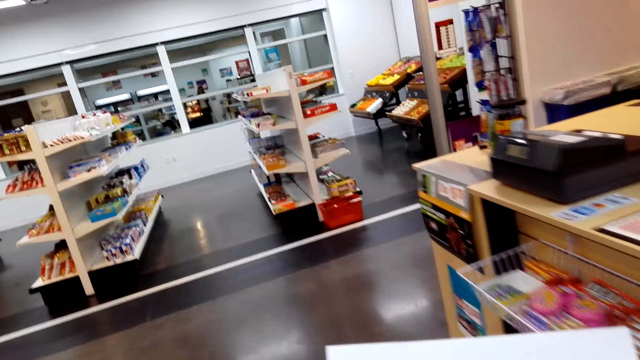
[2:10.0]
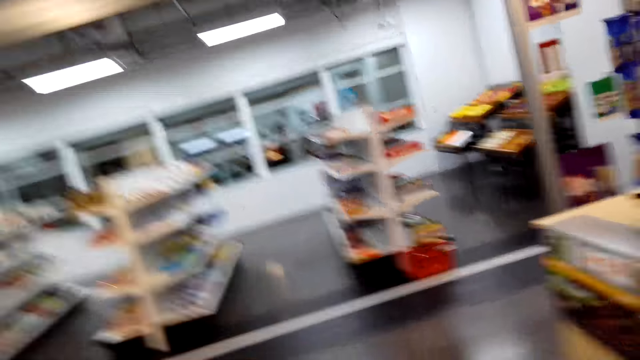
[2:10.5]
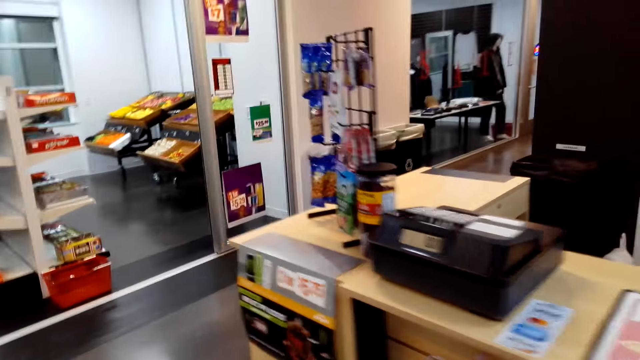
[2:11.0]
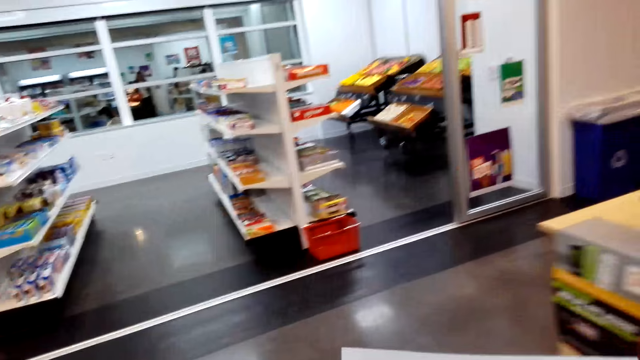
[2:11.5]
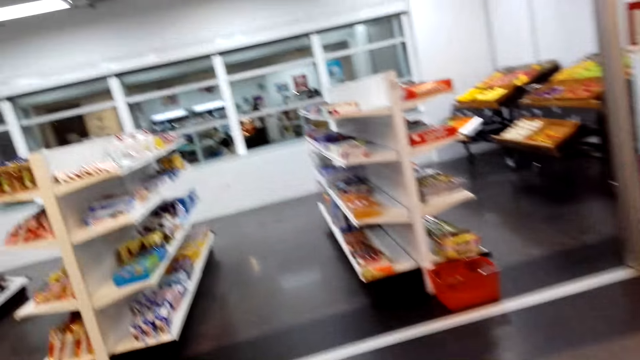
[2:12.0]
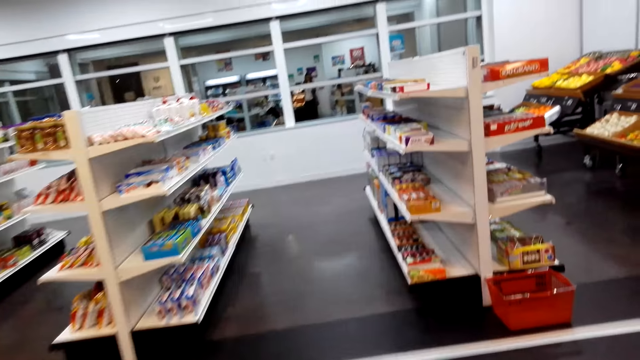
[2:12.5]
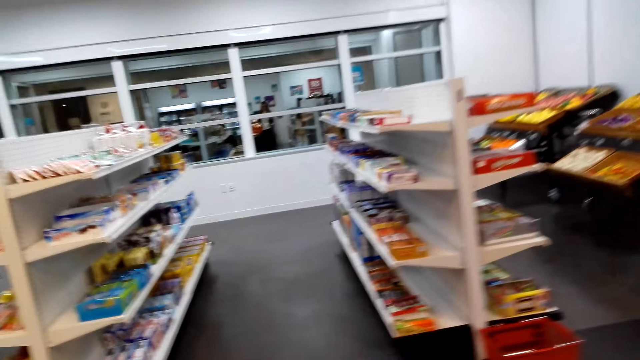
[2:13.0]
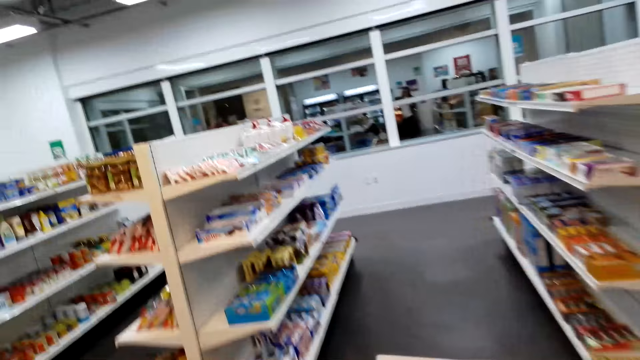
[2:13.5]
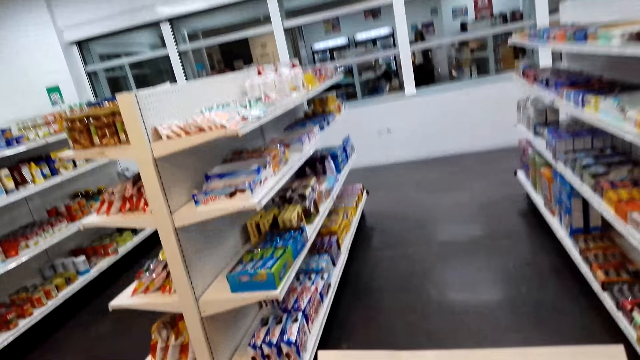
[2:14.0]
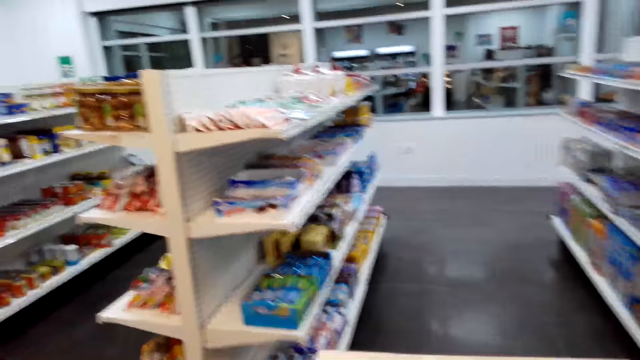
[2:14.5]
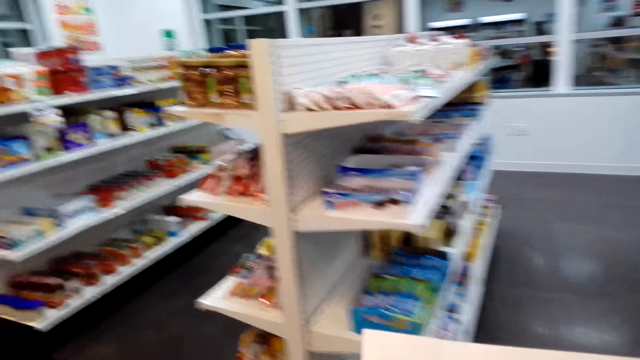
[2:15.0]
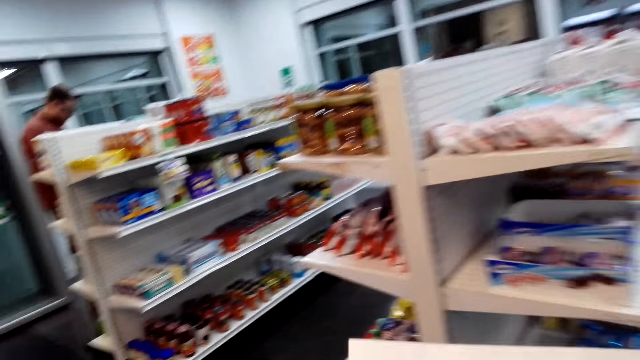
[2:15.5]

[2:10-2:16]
The camera wearer walks around.

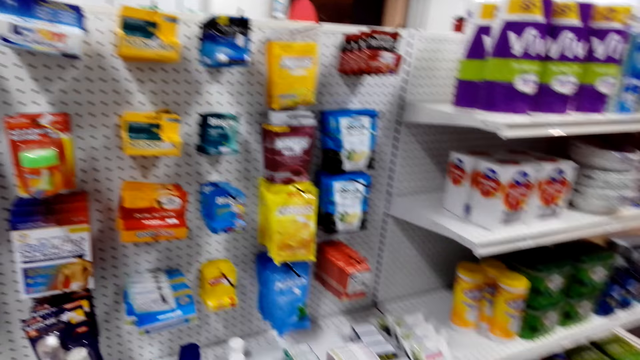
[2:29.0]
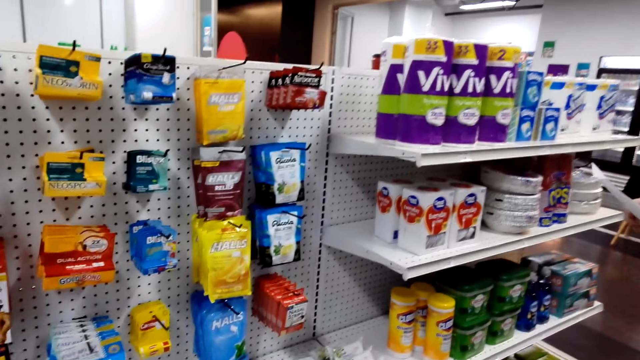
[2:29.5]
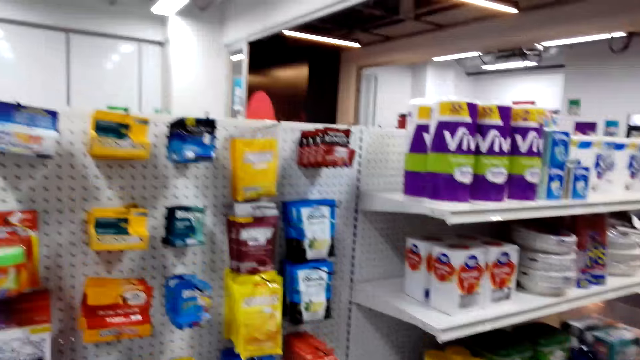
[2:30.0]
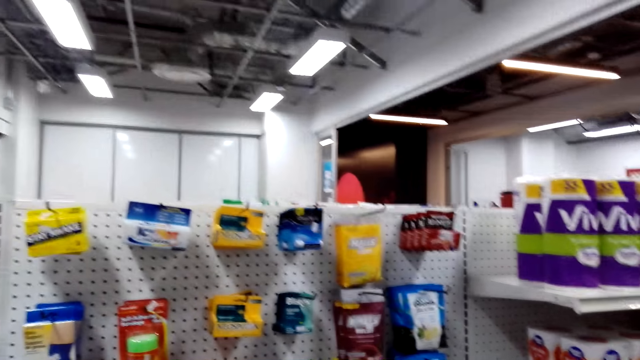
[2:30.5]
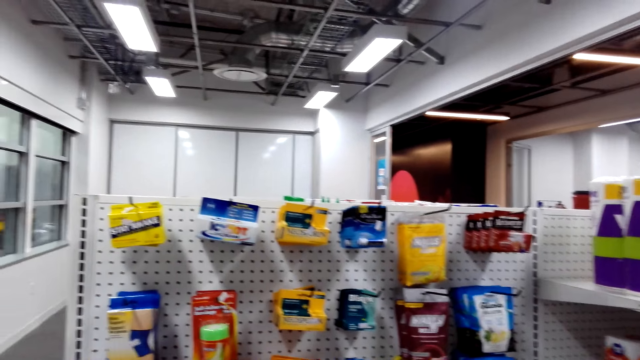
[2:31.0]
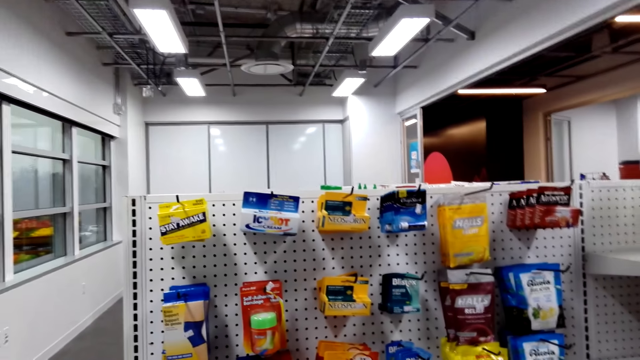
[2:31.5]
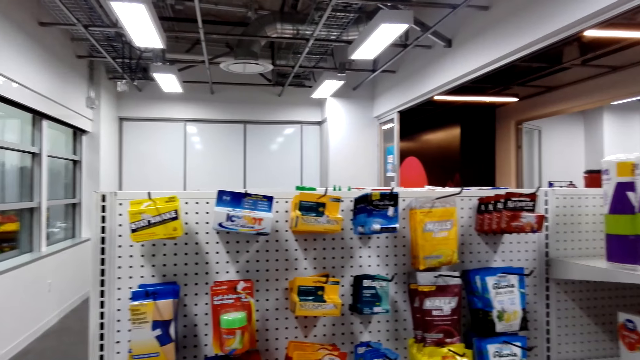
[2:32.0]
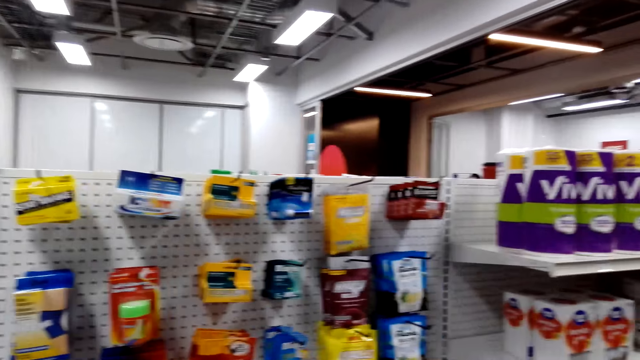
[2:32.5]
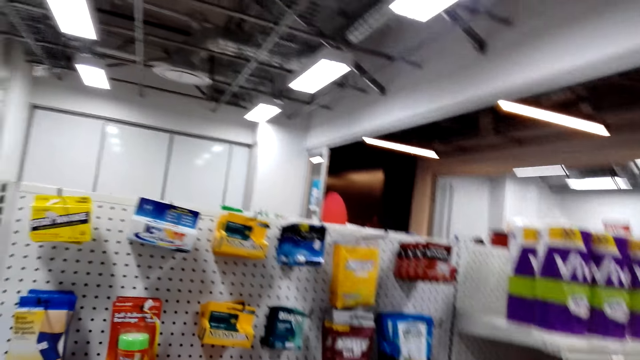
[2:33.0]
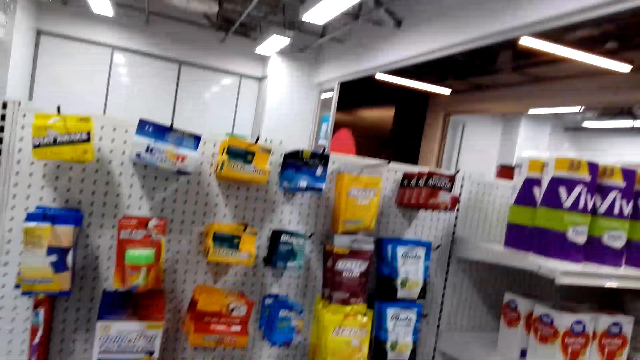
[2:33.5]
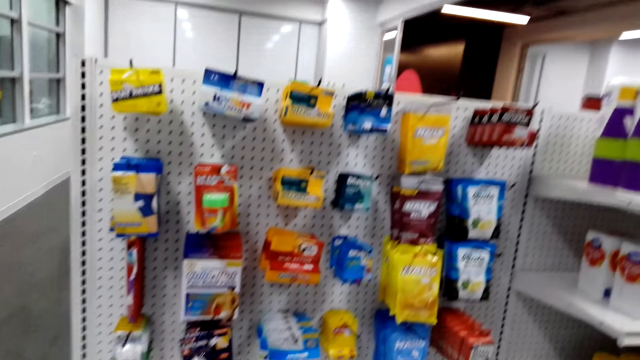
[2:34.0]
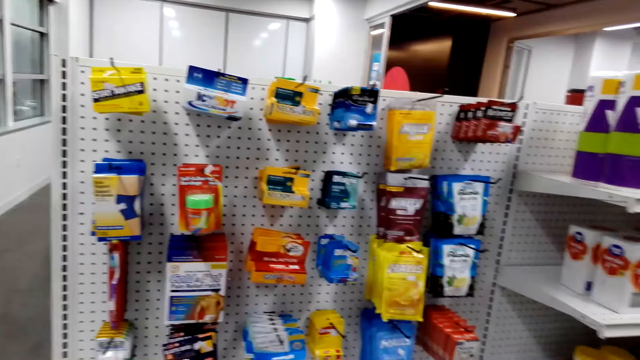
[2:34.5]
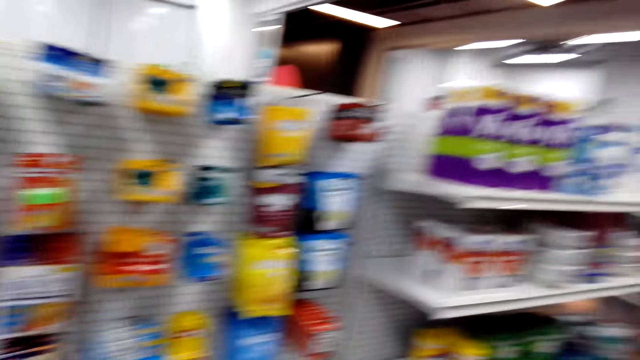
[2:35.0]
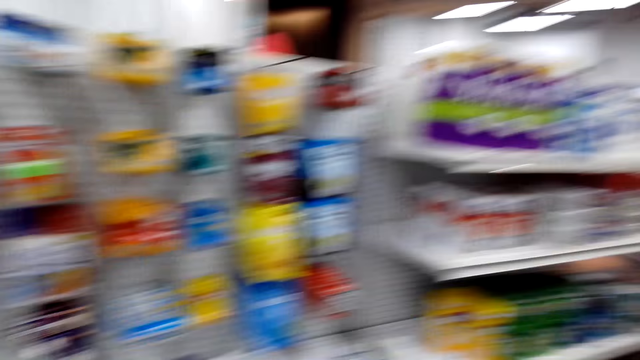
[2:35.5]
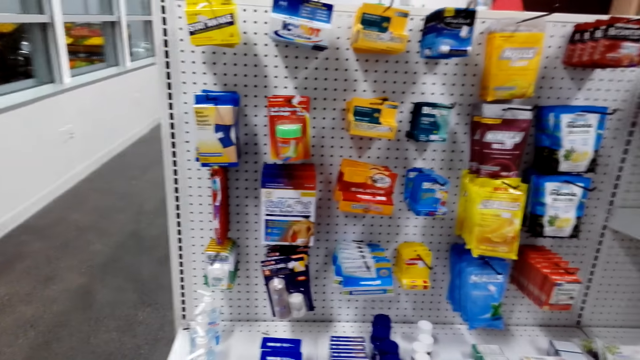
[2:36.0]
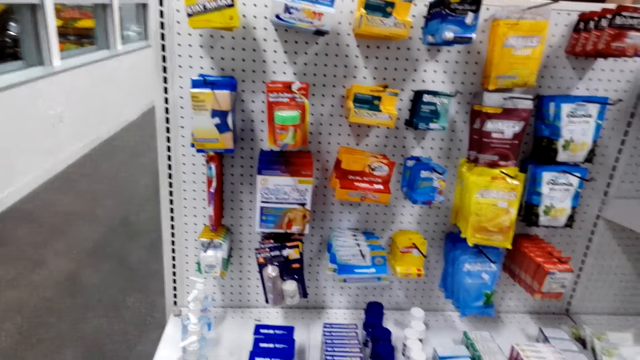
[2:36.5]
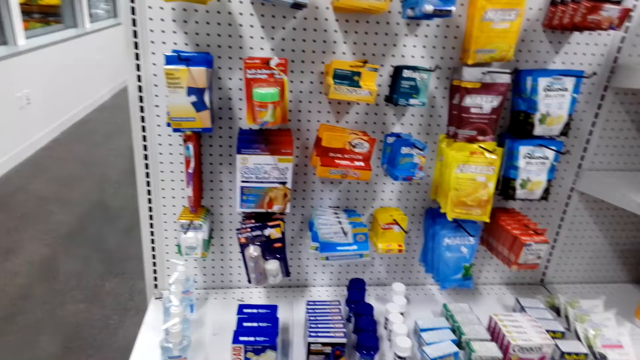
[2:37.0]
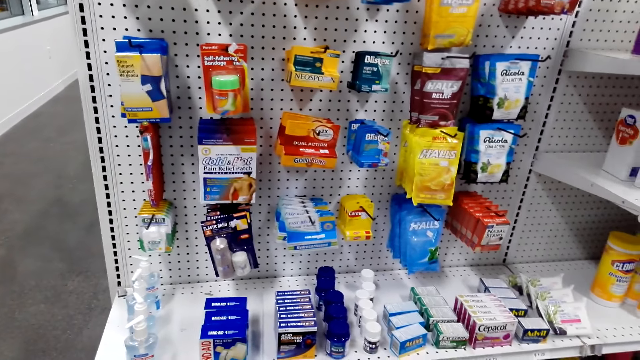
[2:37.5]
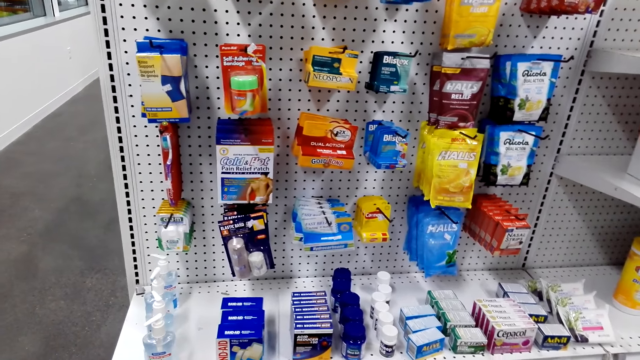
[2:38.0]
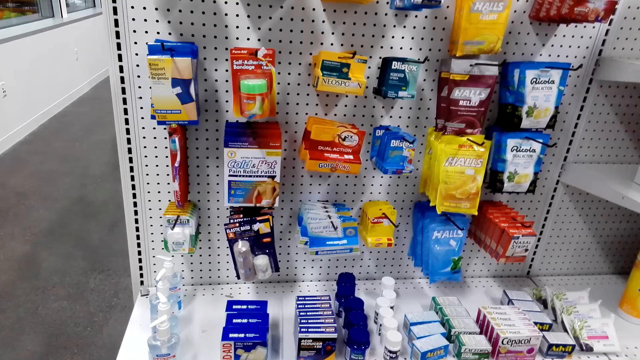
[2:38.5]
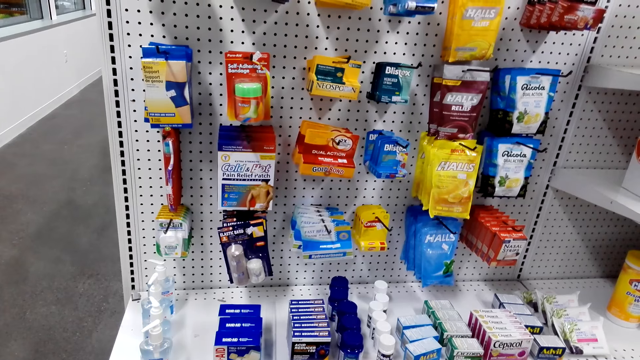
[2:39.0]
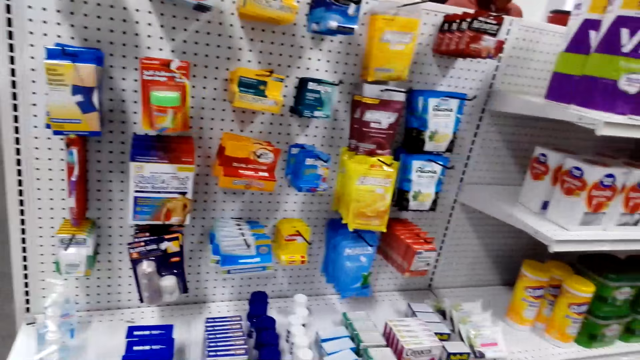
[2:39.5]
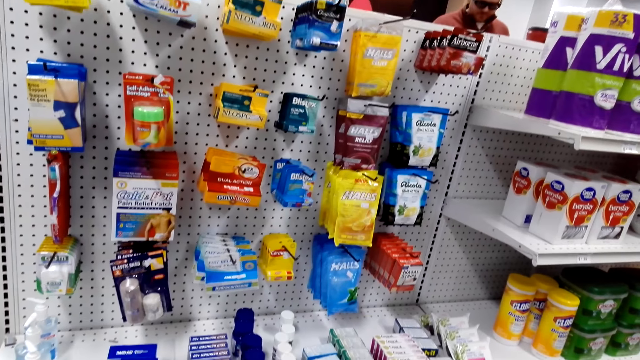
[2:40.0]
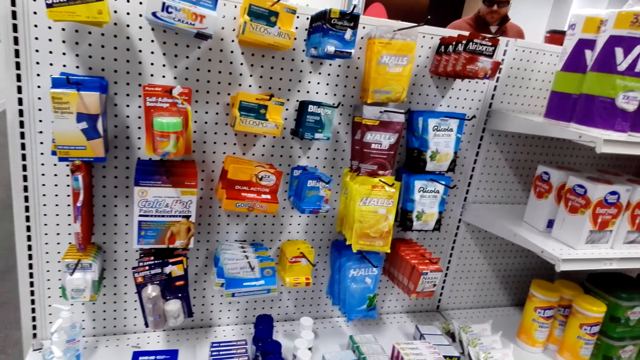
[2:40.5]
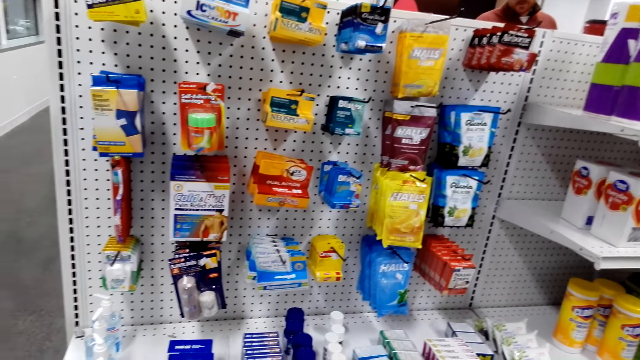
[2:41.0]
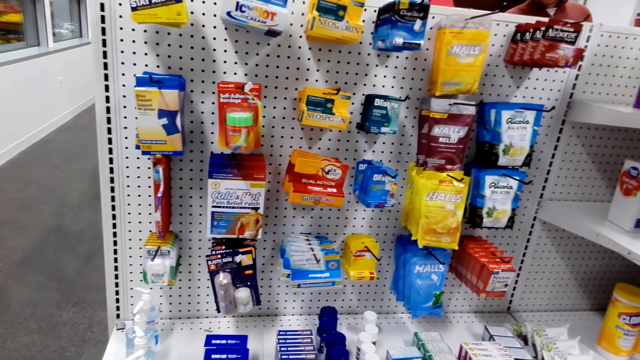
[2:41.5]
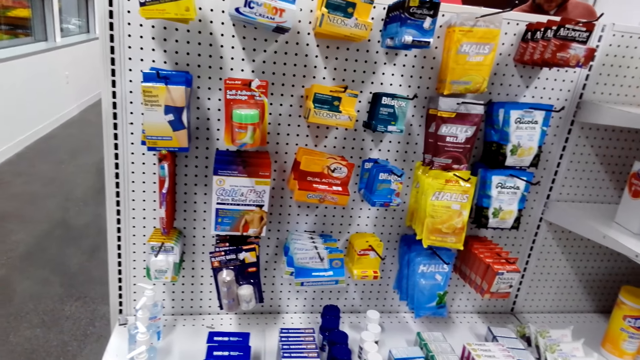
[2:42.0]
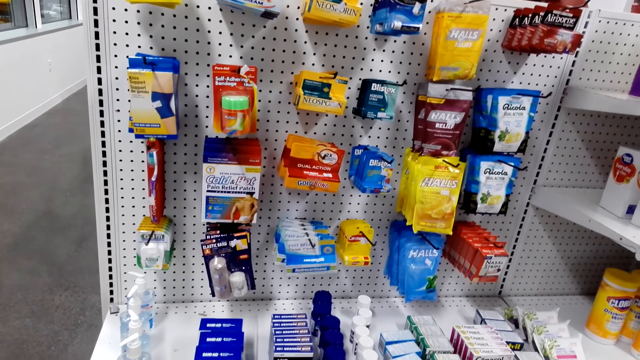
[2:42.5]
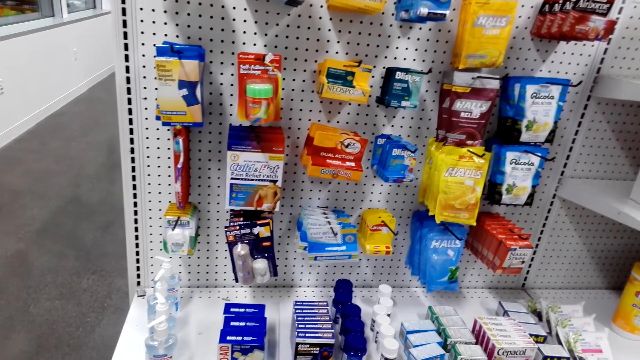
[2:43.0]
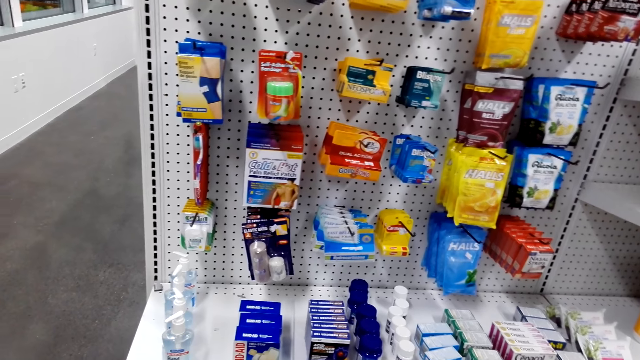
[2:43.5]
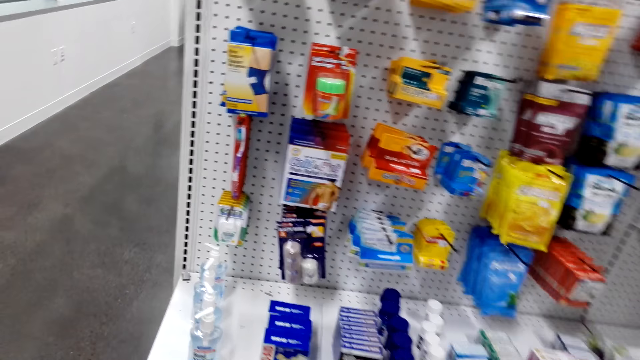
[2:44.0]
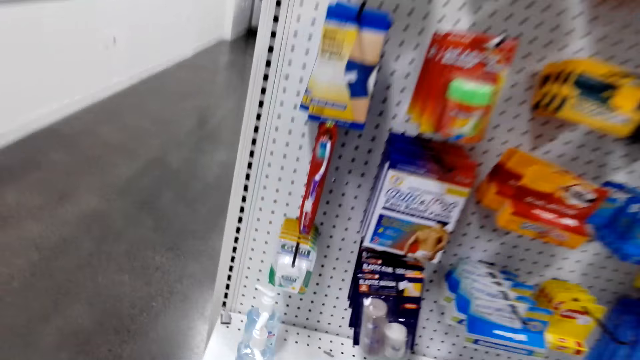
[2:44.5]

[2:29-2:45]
The camera wearer looks around.
